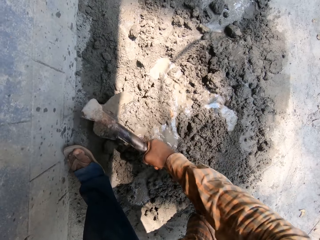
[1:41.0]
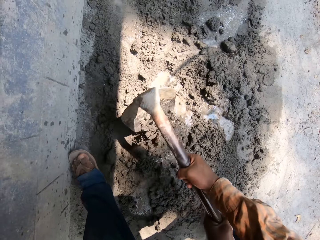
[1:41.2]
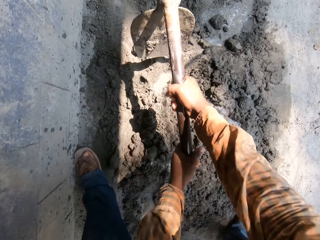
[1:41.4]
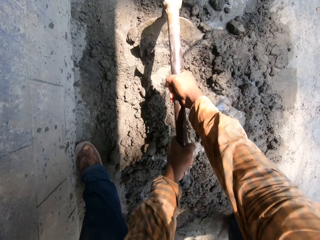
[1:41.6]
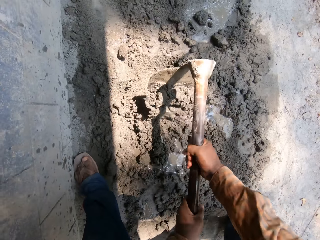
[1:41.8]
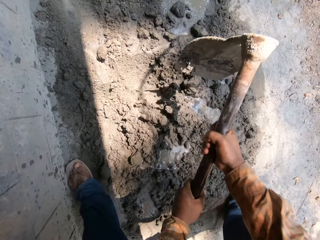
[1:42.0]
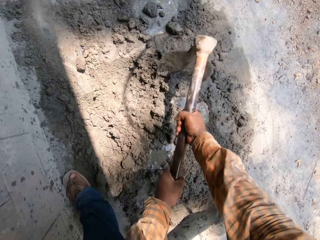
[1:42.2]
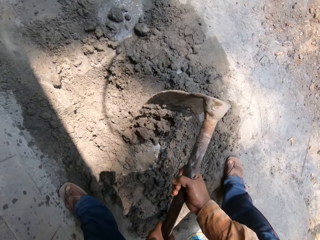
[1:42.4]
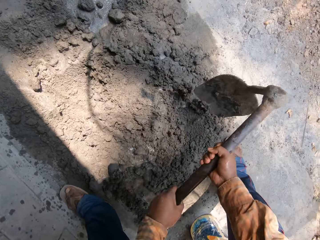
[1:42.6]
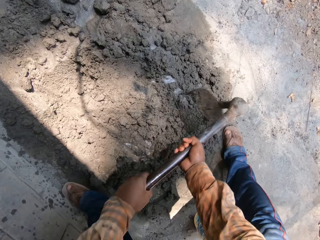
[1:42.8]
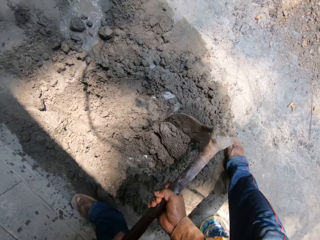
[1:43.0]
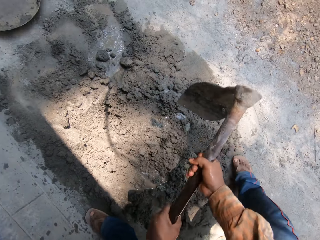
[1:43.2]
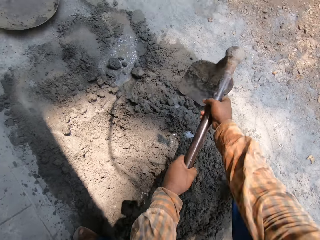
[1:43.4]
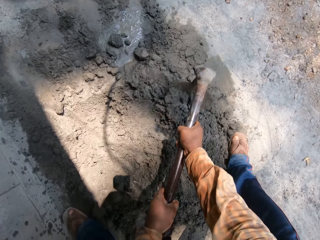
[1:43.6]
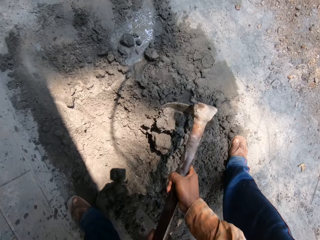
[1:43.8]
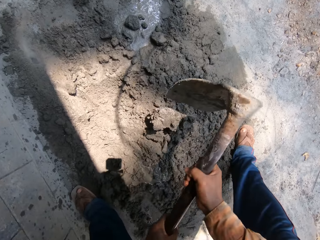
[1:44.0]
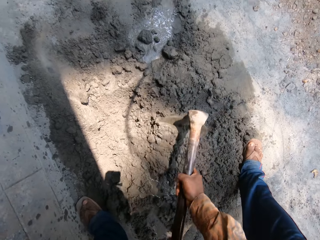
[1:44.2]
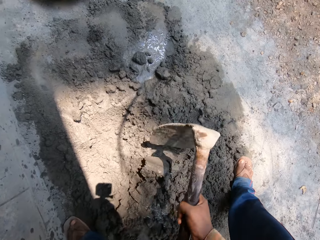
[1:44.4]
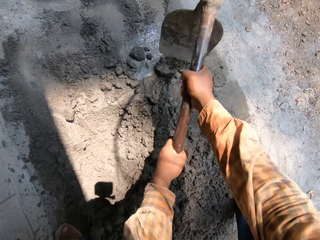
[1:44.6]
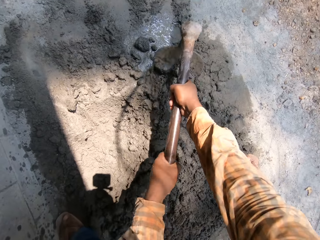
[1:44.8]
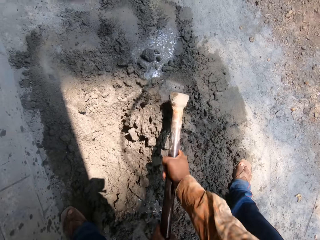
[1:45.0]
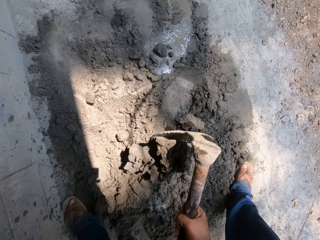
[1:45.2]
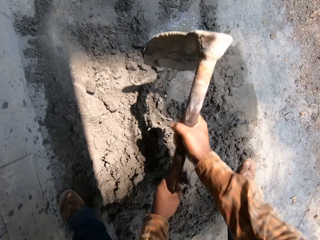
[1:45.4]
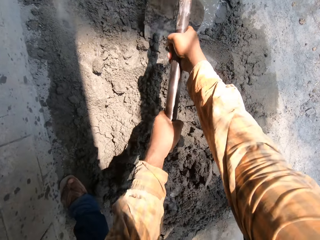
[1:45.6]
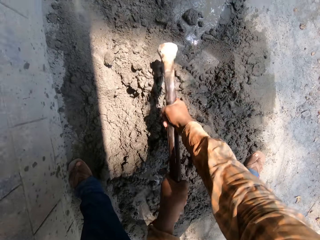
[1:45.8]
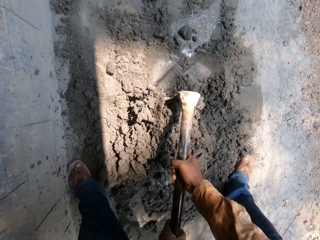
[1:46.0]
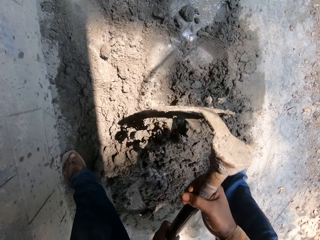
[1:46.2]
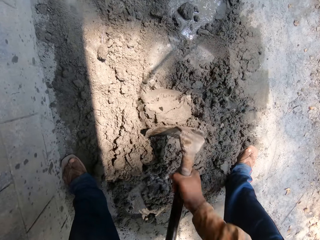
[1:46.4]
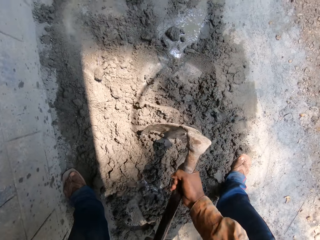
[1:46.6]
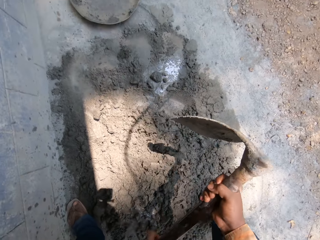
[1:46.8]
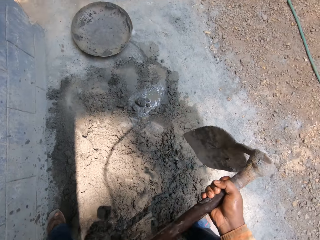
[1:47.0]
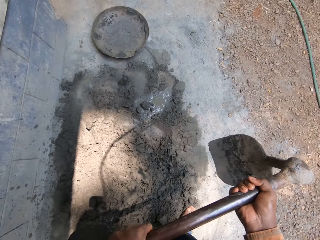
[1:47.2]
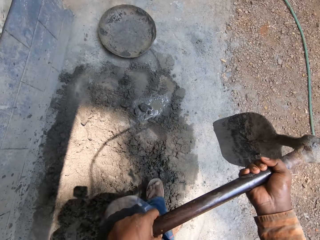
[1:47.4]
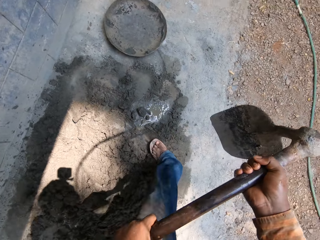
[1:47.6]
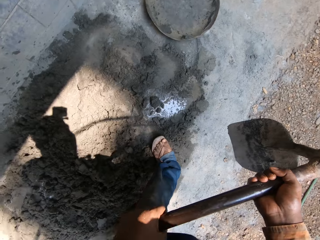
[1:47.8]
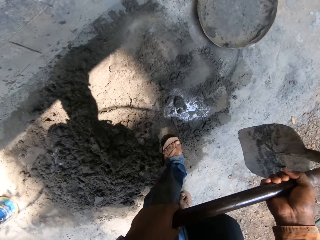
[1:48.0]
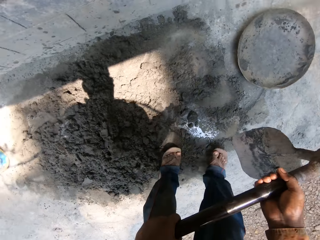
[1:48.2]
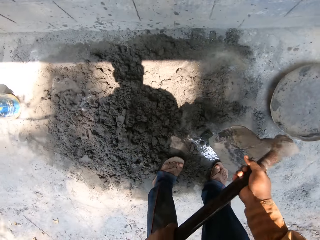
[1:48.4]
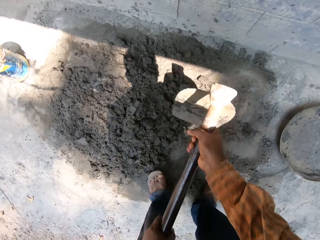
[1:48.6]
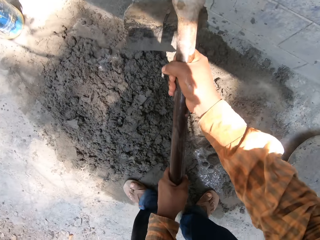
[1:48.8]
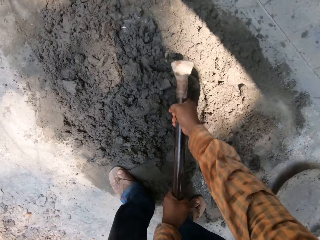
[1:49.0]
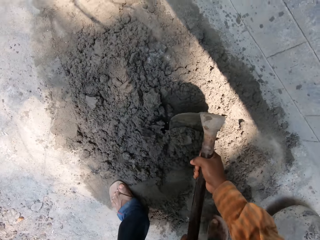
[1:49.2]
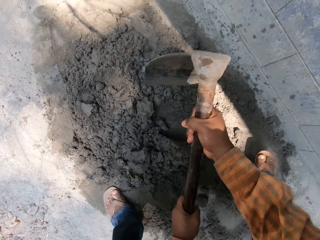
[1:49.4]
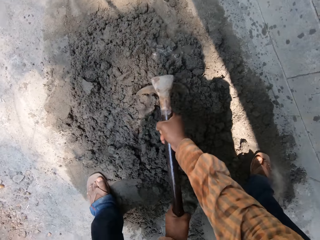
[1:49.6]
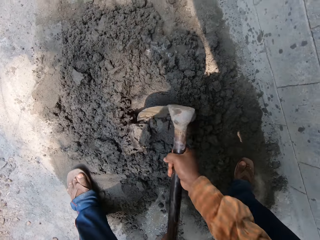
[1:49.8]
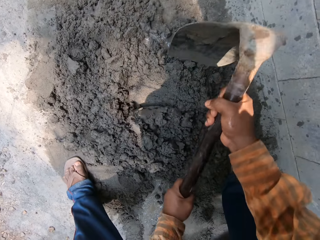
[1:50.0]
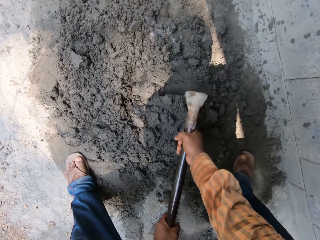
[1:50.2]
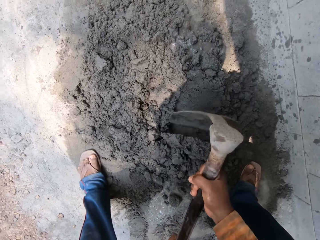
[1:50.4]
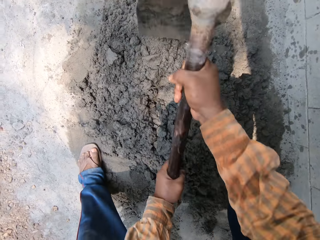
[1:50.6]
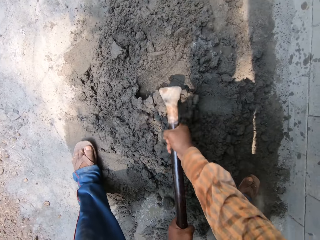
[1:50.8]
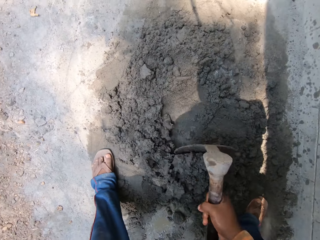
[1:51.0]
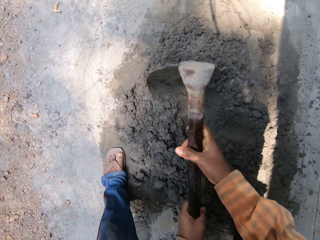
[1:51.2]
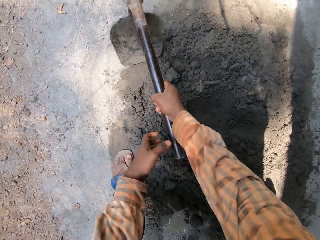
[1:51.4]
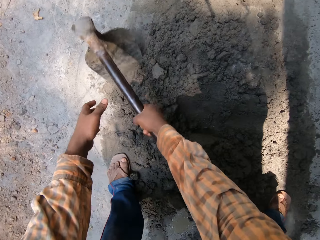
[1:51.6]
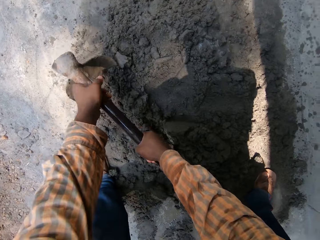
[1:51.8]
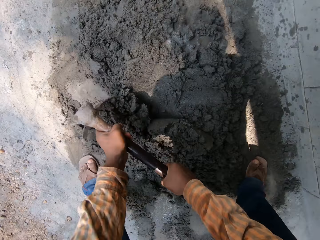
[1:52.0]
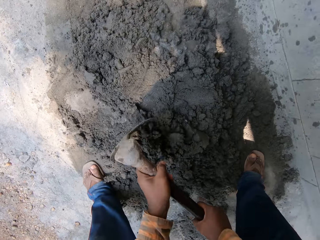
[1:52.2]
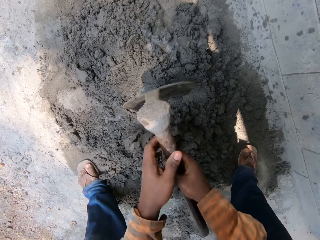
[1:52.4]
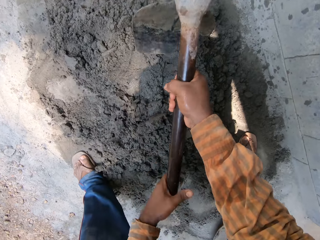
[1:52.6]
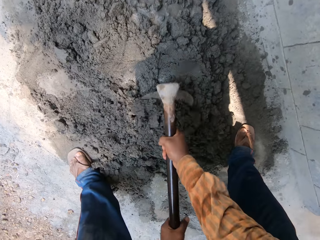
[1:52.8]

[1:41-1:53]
The camera wearer mixes the sand with the hoe in both hands.

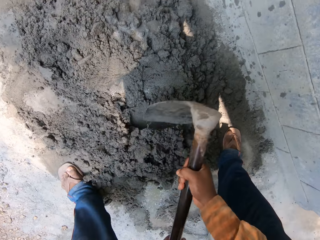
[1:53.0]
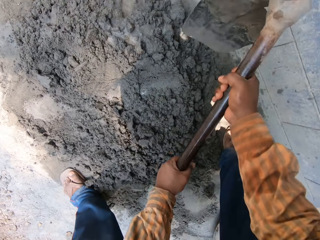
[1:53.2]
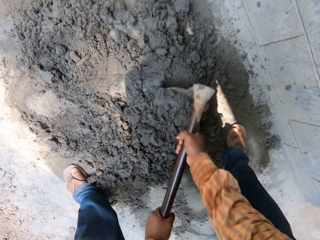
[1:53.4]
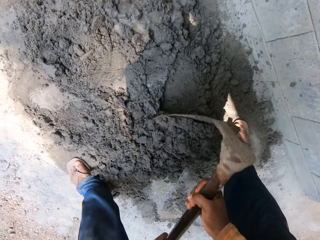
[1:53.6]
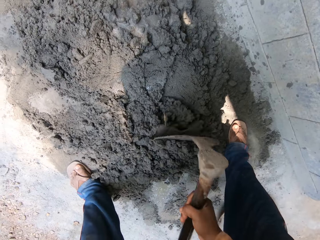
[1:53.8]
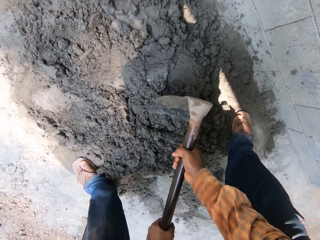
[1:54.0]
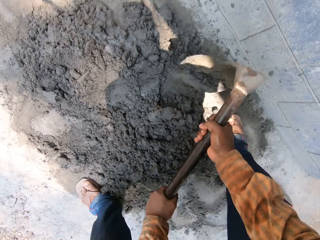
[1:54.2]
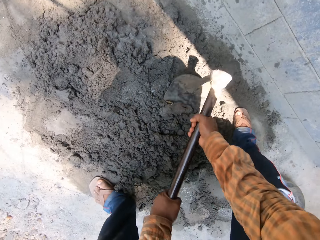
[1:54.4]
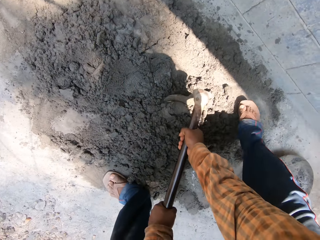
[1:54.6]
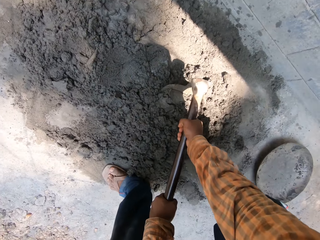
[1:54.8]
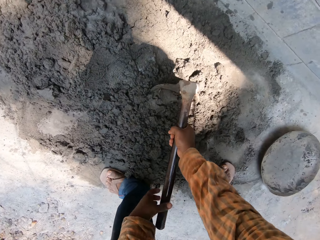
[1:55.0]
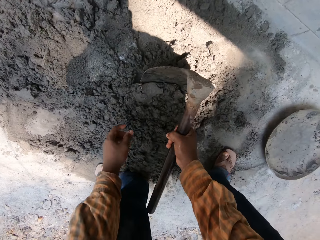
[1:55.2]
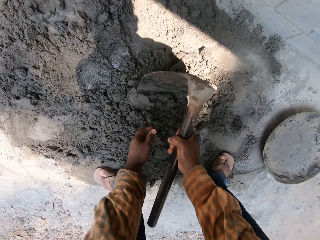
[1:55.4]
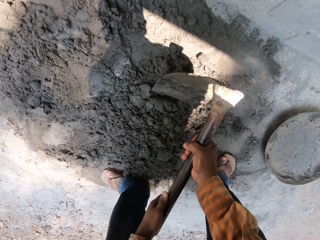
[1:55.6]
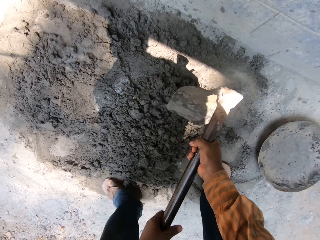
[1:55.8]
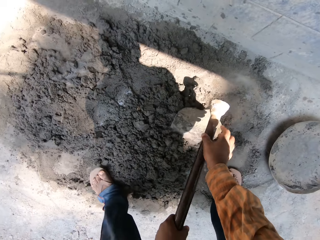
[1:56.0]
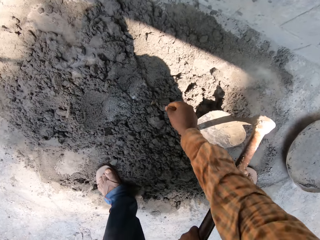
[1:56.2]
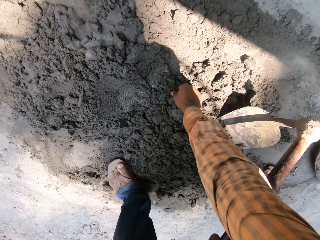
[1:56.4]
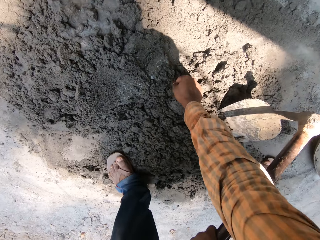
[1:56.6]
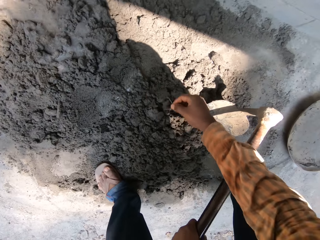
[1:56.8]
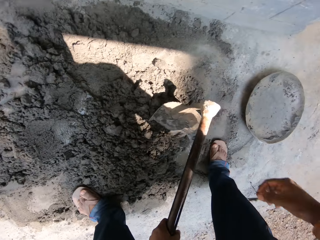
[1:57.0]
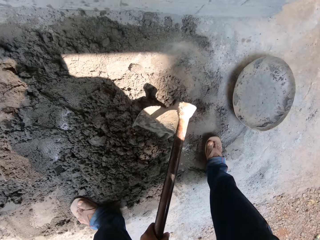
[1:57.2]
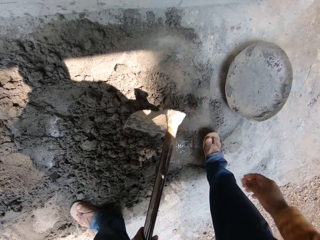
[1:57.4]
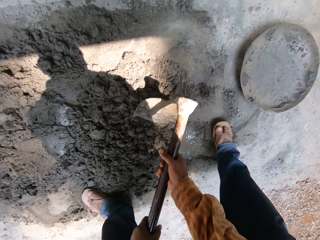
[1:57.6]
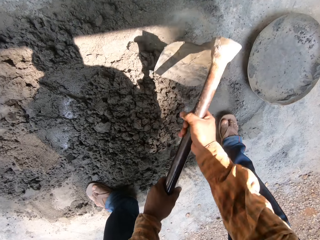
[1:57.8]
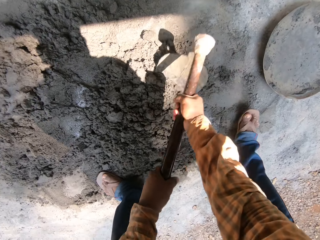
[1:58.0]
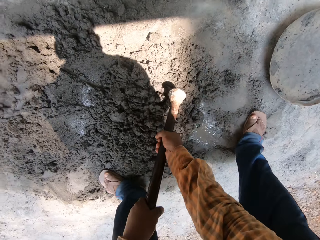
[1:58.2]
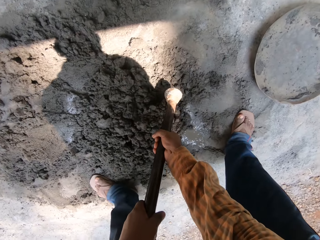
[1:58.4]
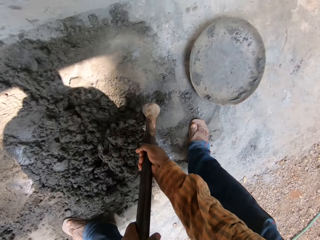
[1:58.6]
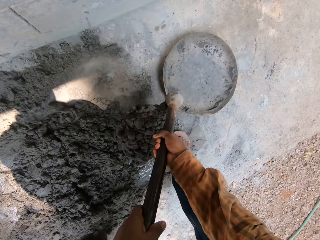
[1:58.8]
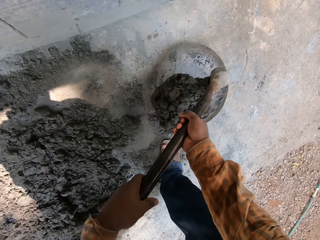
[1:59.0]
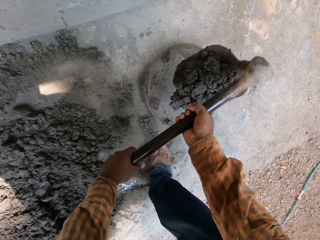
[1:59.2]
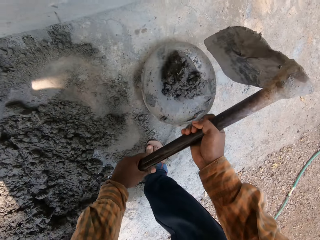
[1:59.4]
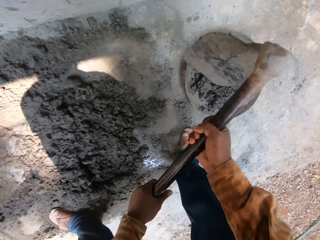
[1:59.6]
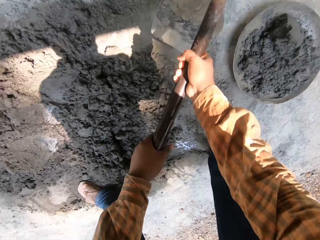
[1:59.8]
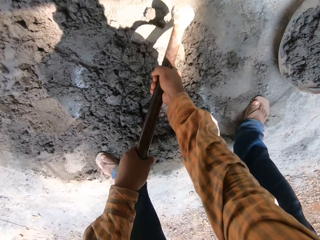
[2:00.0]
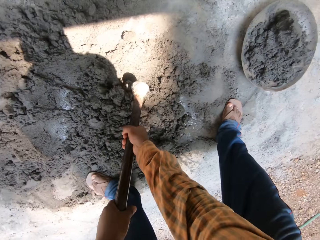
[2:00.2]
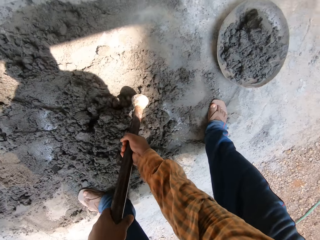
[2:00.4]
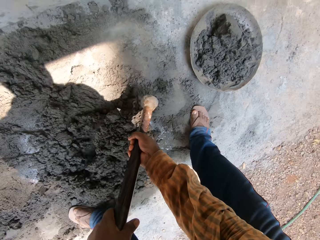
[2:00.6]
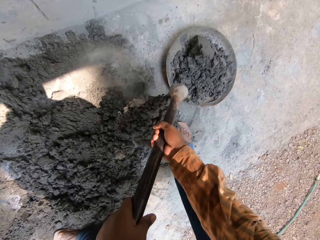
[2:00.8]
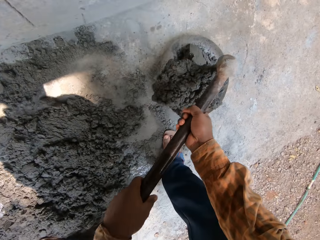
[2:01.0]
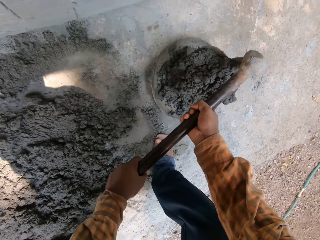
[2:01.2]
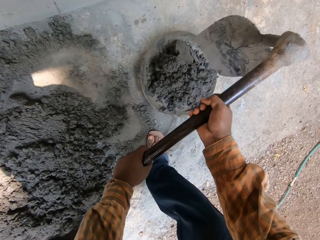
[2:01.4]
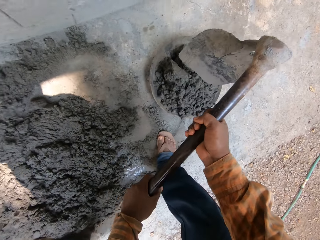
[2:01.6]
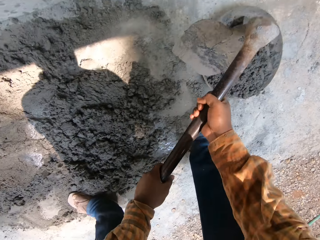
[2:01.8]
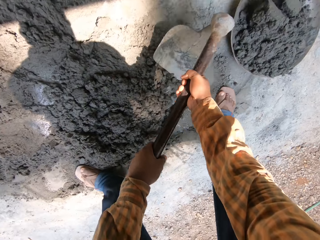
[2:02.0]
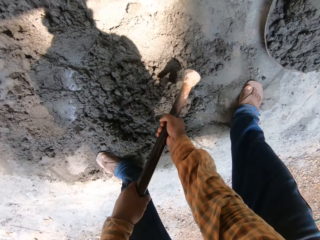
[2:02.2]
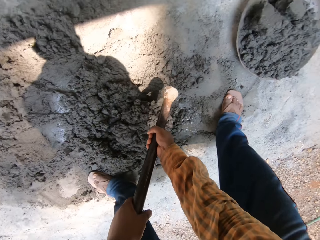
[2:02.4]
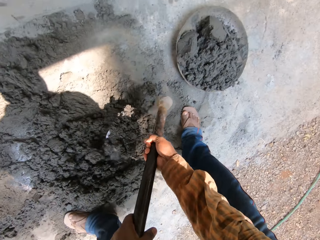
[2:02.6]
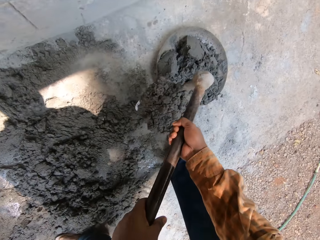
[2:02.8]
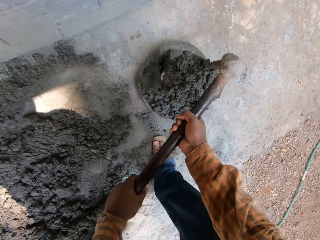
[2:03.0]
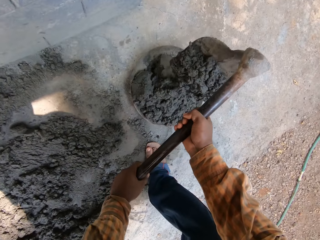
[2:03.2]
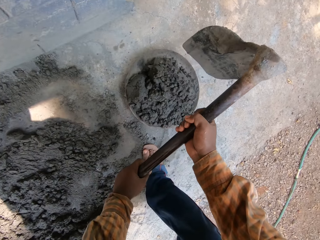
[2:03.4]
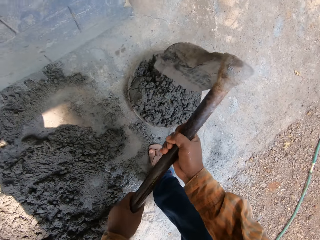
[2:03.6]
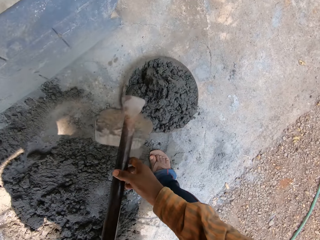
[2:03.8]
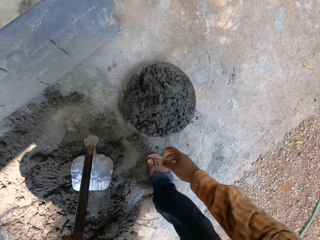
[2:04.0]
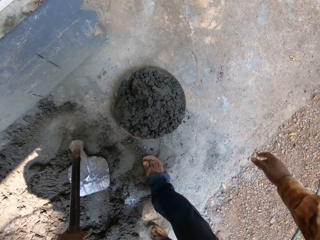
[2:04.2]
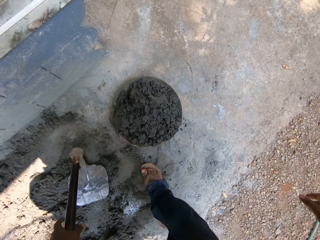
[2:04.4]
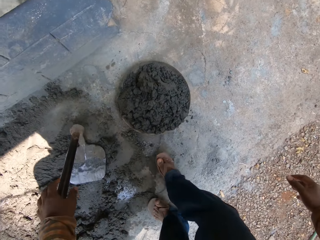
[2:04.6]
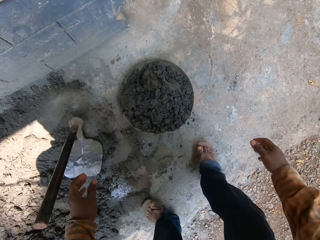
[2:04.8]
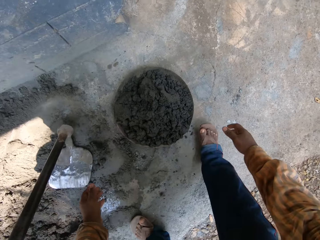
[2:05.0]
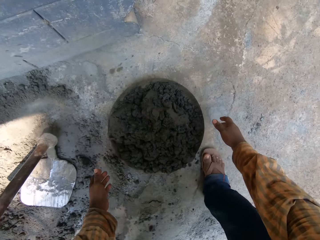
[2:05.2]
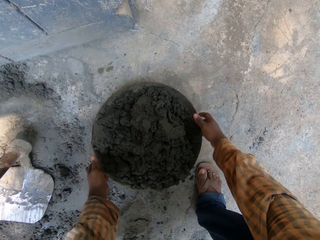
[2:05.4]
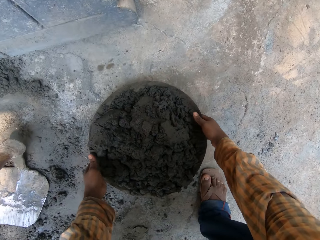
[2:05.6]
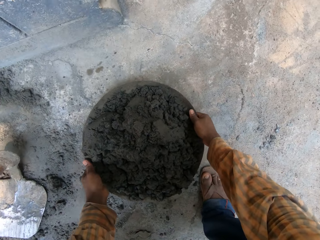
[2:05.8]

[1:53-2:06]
The camera wearer touches the sand on the ground with his left hand. He passes the hoe in his right hand to his left hand. He removes dirt from the sand with his right hand. He throws the dirt in his right hand on the ground. He holds the hoe with both hands. He packs the sand from the ground with the hoe in both hands. He pours the sand in the hoe in his hands into the head pan on the ground. He packs the sand from the ground with the hoe in both hands. He pours the sand in the hoe in his hands into the head pan on the ground. He packs the sand from the ground with the hoe in both hands. He pours the sand in the hoe in his hands into the head pan on the ground. He drops the hoe on the ground with both hands. He carries the head pan from the ground with both hands.
